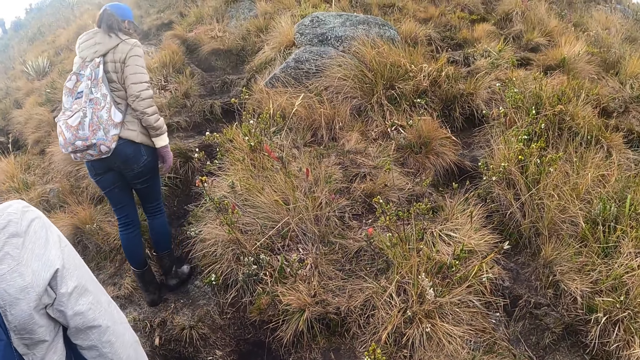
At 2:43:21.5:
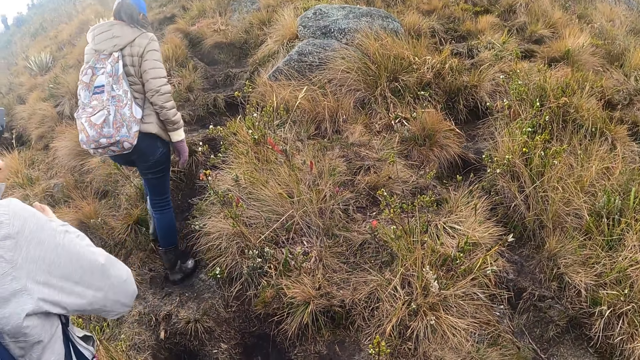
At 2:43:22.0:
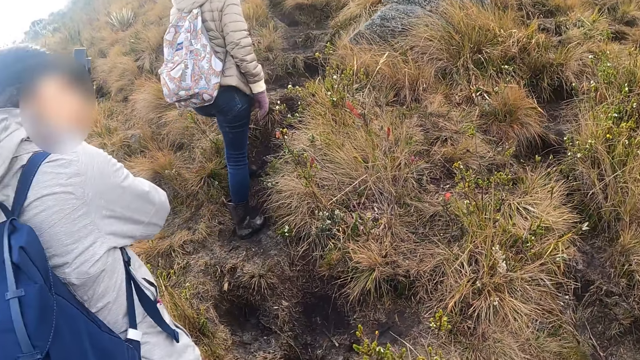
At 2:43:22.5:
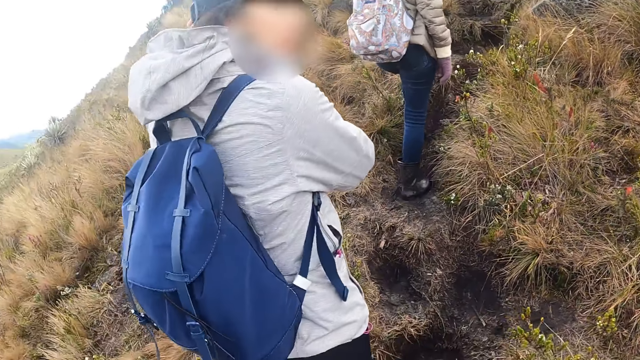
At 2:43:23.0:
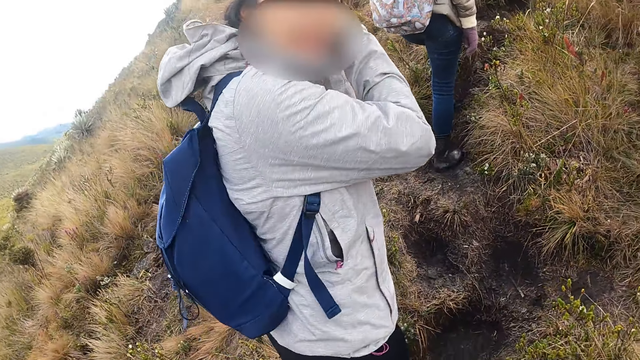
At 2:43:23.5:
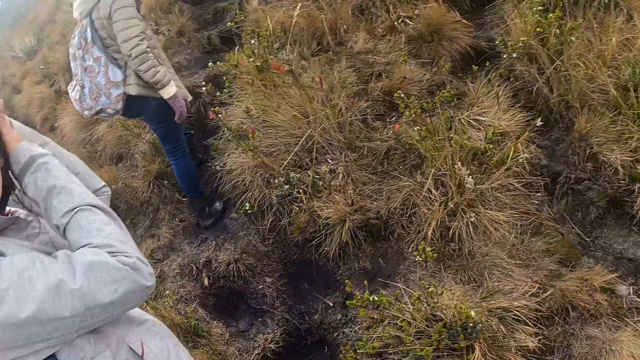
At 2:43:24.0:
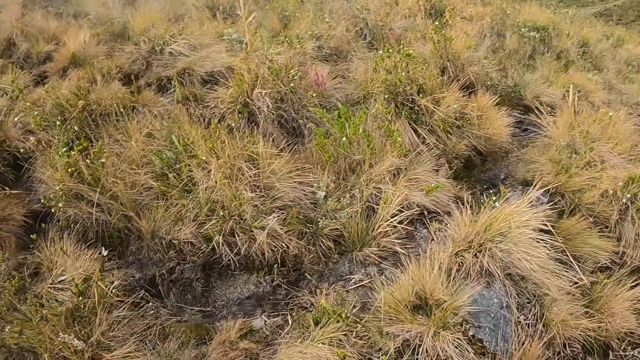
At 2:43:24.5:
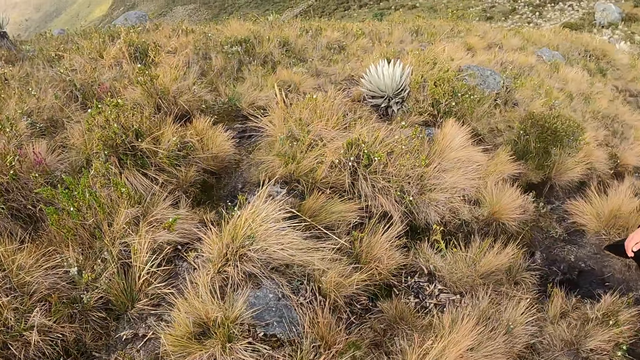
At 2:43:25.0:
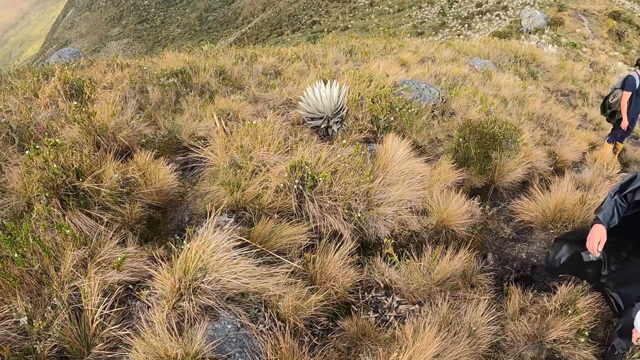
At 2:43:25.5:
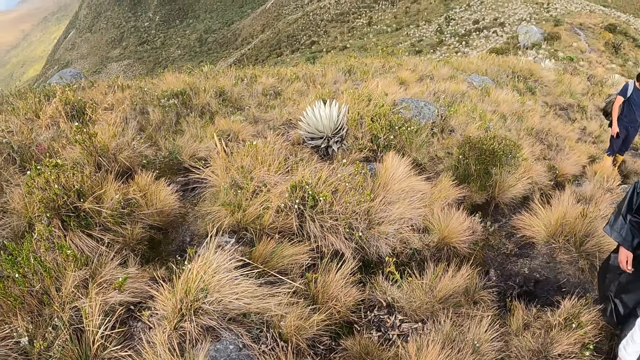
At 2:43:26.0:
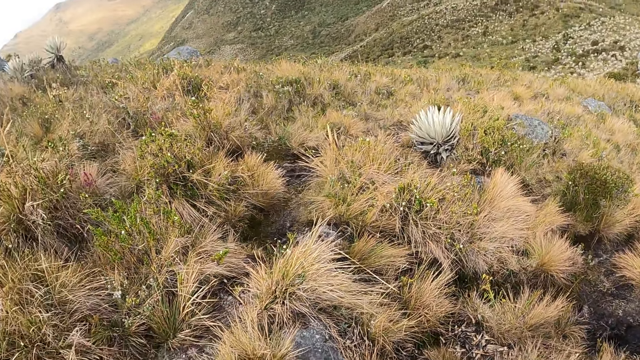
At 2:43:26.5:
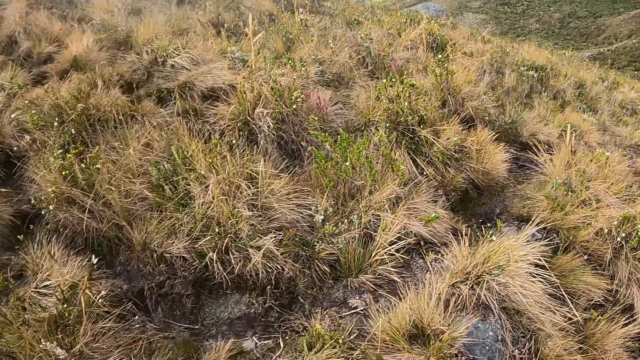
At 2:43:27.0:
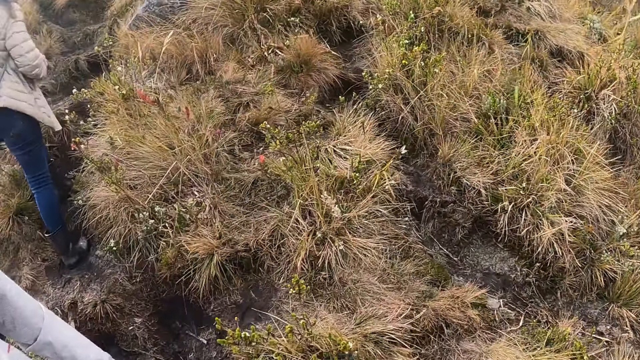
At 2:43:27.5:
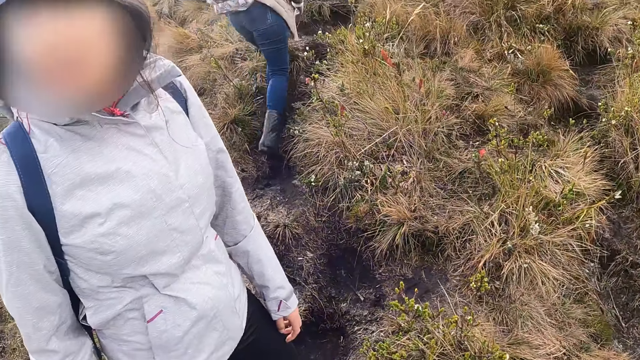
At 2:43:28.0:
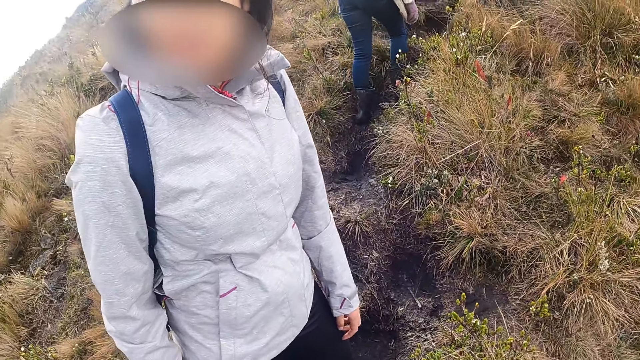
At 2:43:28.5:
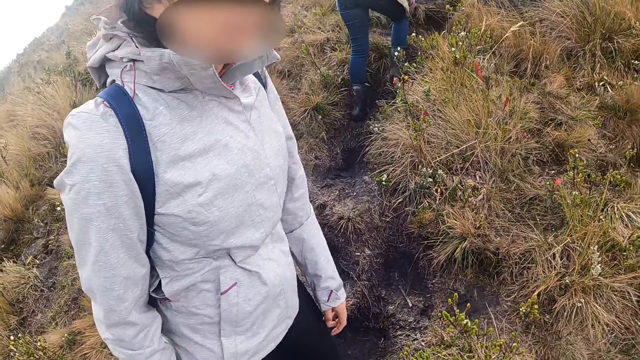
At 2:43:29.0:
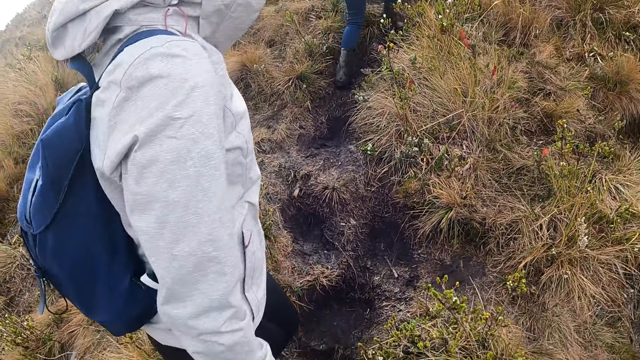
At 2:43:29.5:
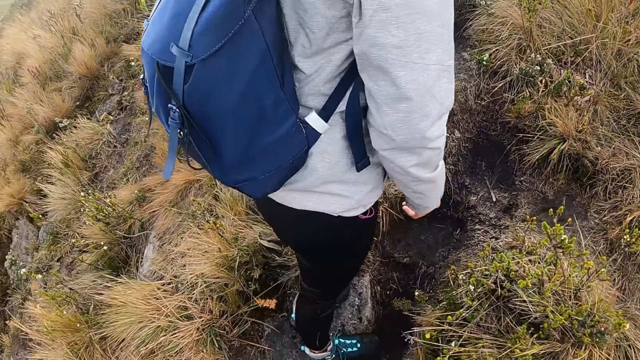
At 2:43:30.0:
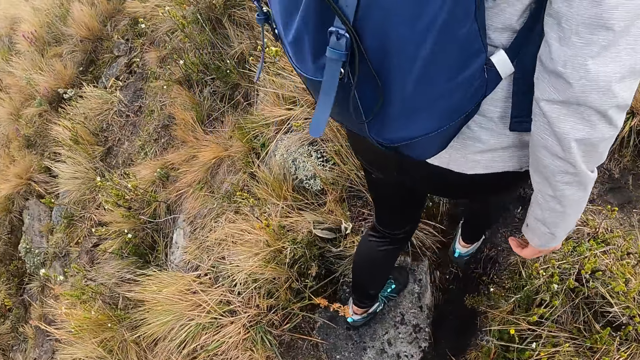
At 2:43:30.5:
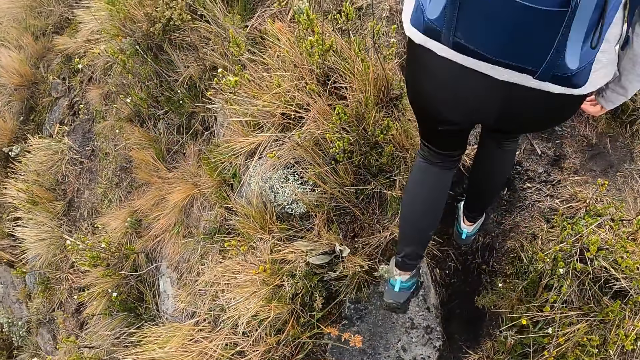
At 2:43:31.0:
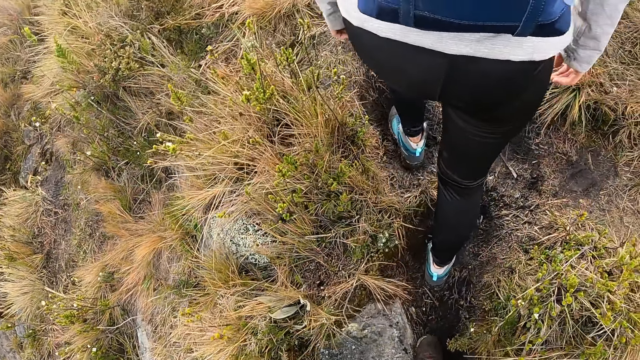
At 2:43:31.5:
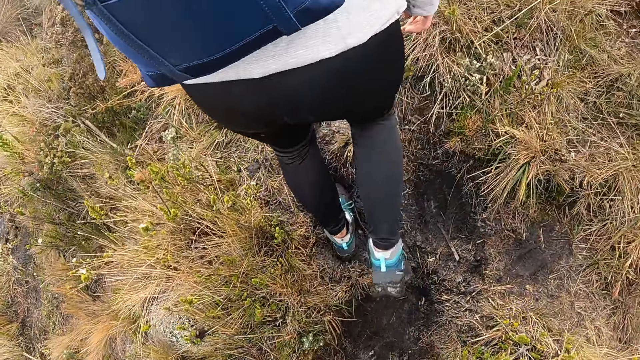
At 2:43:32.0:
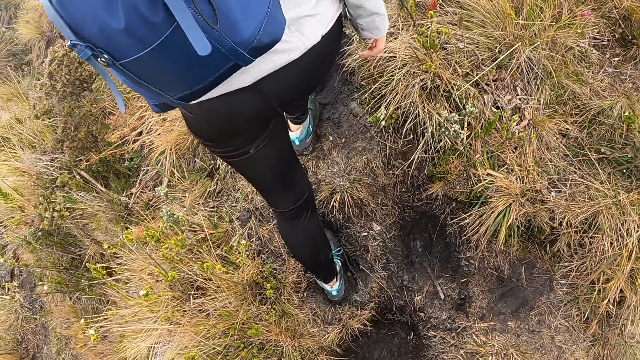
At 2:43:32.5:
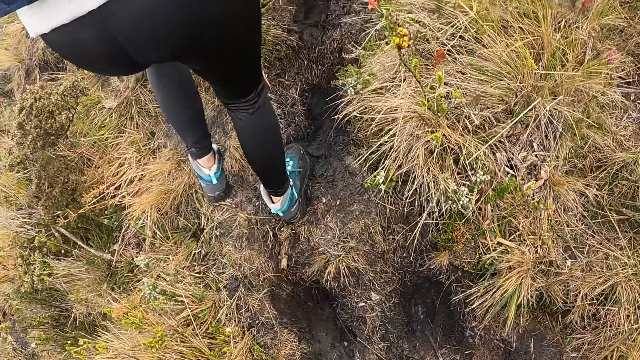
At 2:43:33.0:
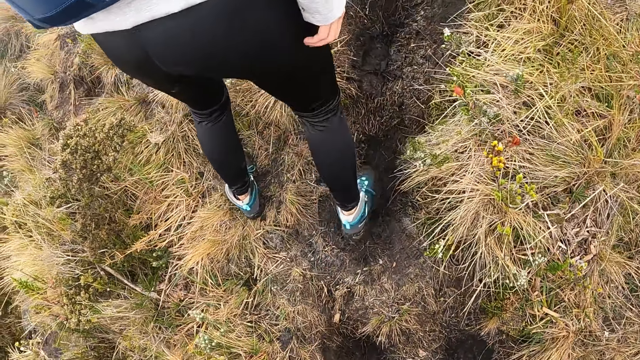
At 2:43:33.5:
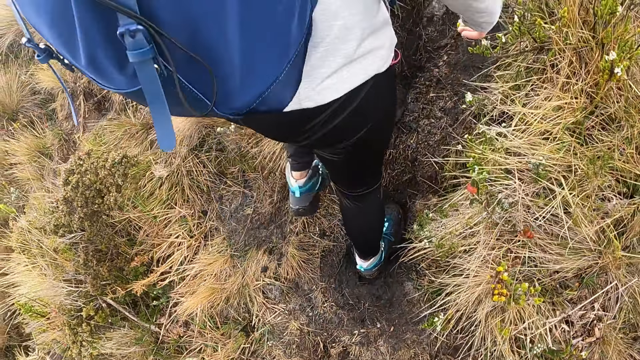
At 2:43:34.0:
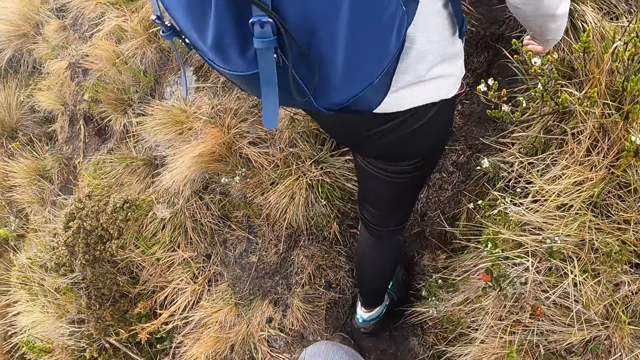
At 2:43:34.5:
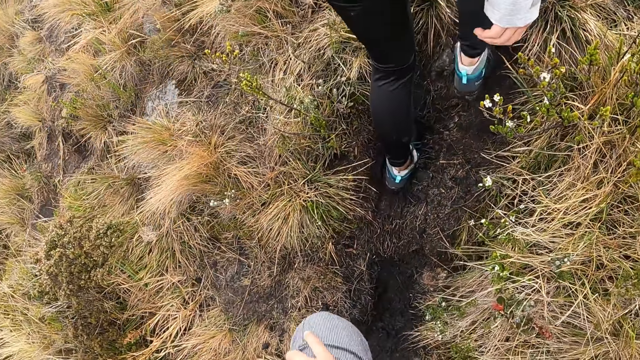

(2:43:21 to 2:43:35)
The woman interacts with the camera wearer. The camera wearer looks around. They walk around.

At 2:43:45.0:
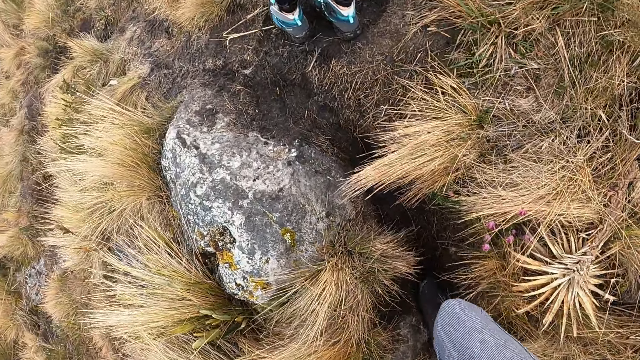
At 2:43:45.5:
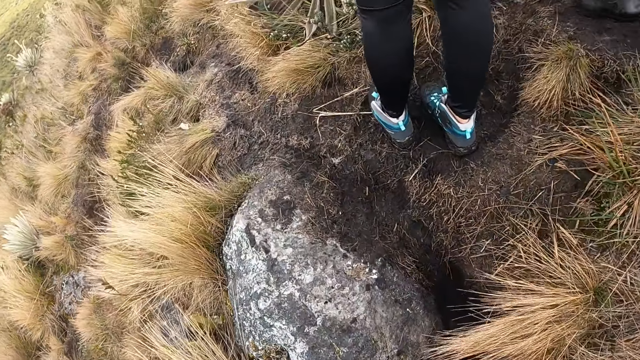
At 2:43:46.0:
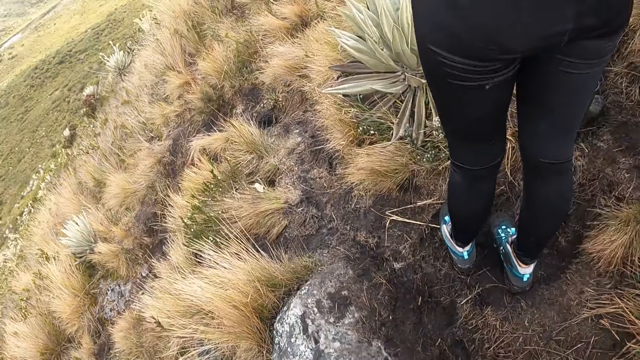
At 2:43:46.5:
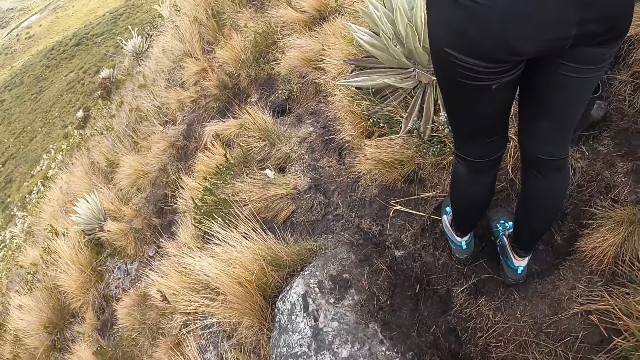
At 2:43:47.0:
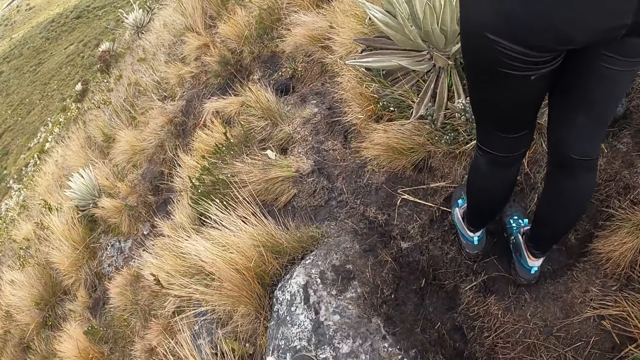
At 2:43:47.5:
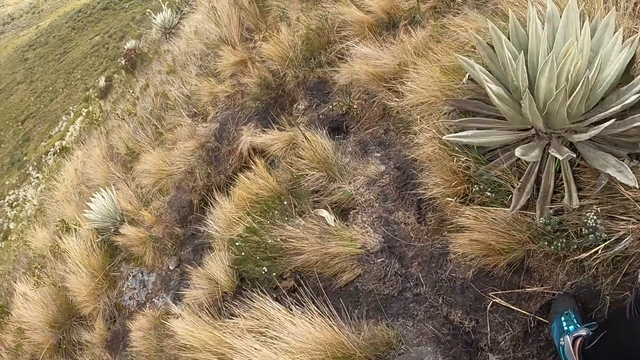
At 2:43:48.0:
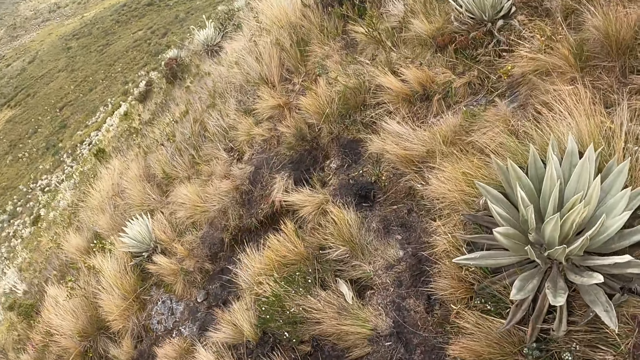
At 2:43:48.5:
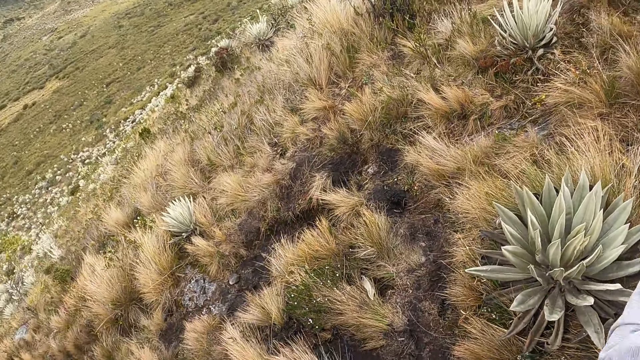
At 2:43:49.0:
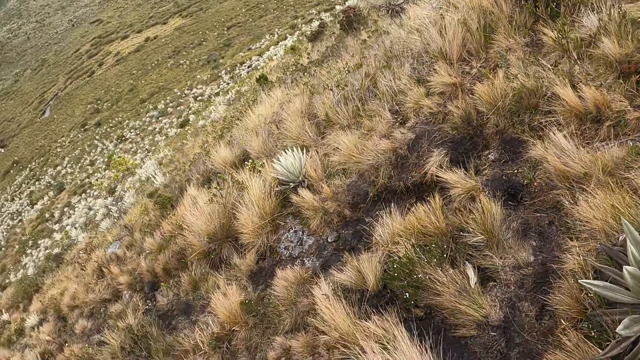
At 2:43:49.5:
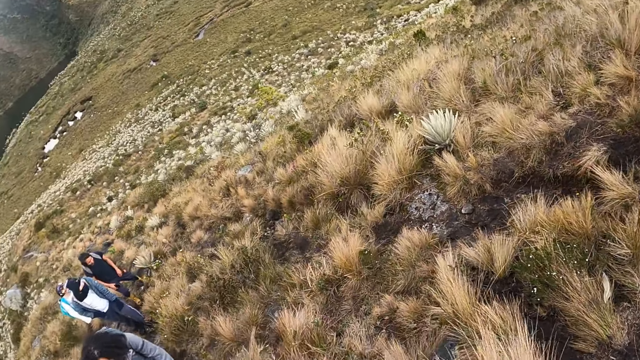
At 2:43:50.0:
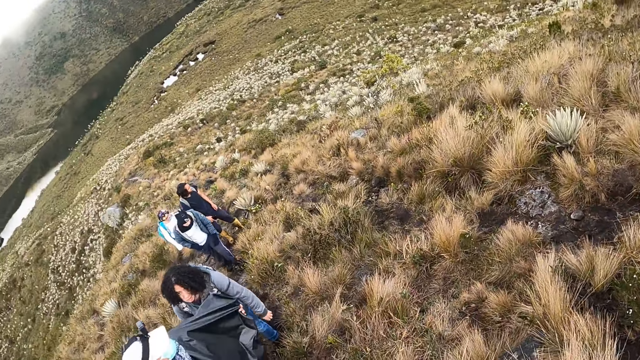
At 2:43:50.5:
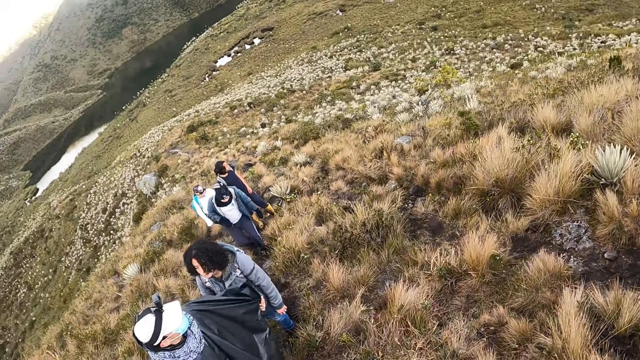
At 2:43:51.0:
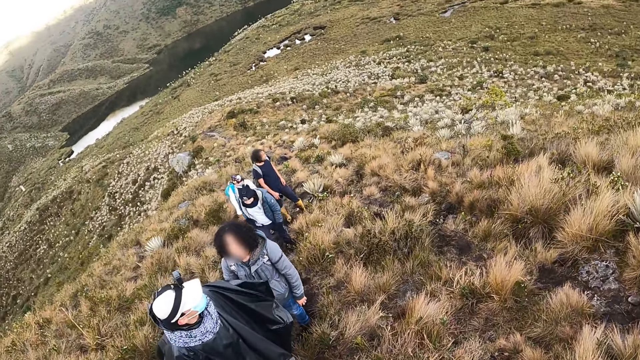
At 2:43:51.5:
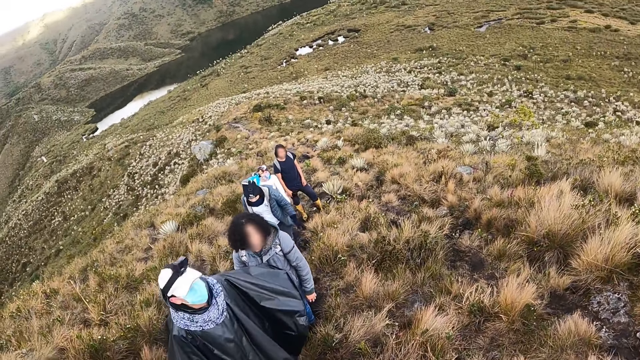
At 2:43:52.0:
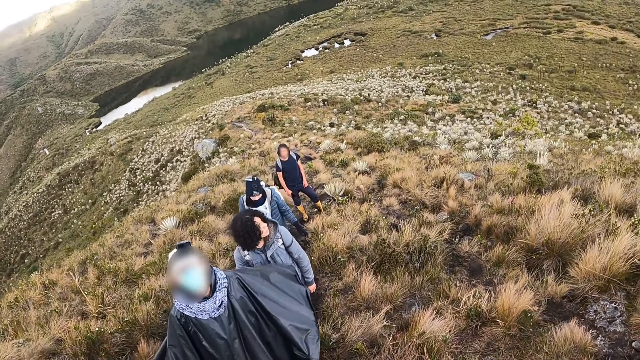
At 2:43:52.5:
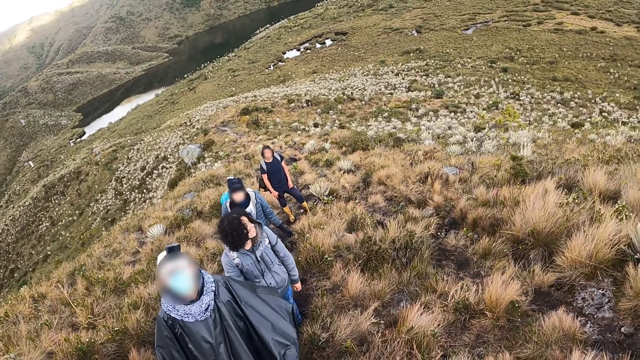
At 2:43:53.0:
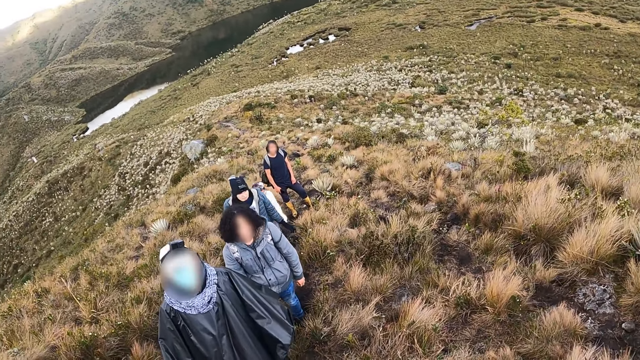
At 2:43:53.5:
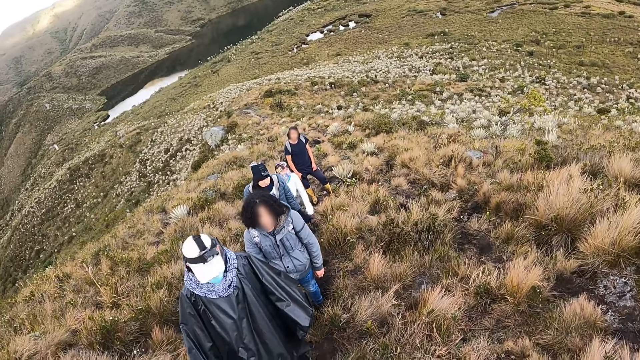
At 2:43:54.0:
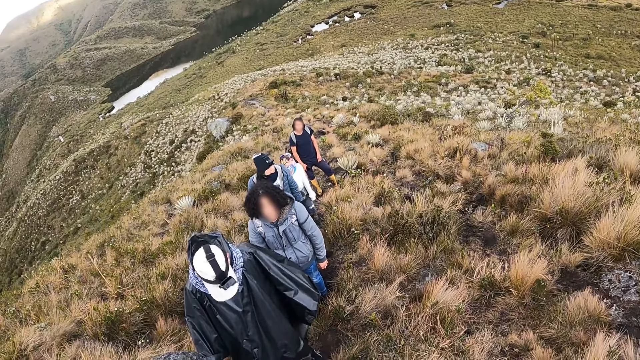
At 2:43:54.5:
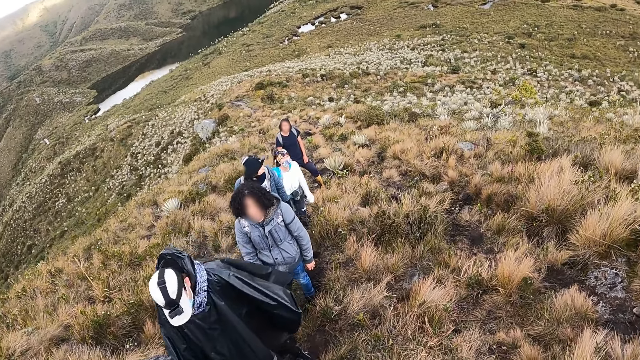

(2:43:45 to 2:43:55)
The camera wearer looks around. They interact with a group of people on the path.
